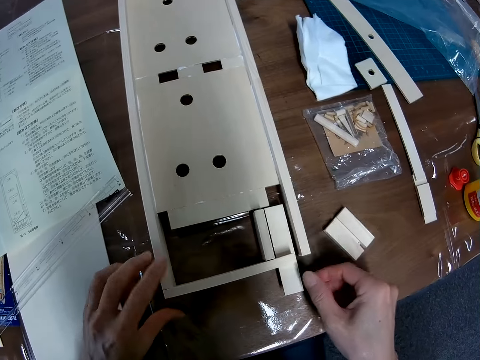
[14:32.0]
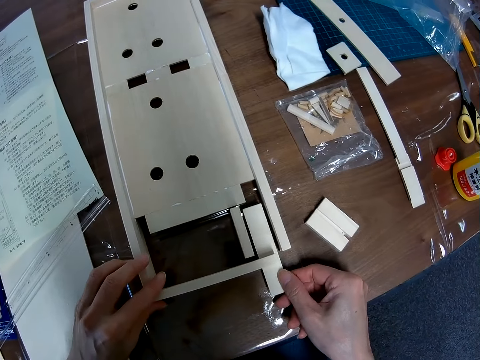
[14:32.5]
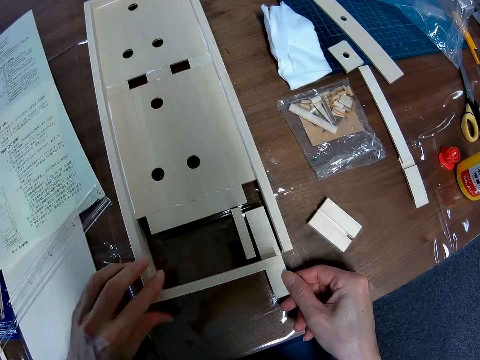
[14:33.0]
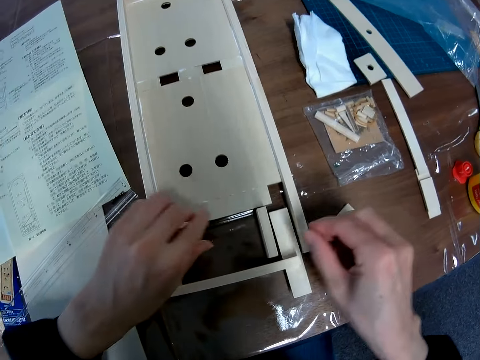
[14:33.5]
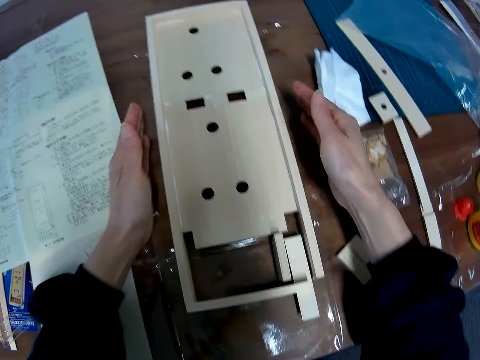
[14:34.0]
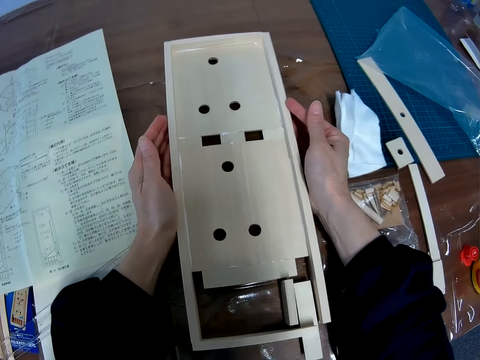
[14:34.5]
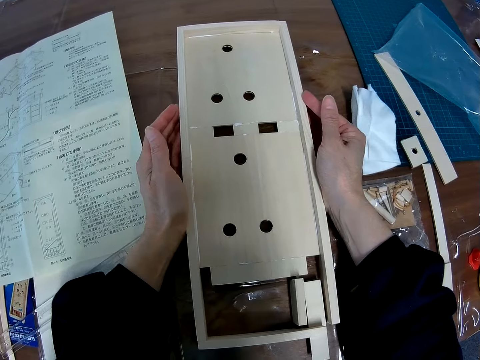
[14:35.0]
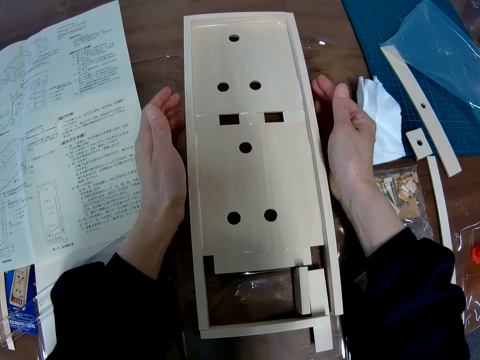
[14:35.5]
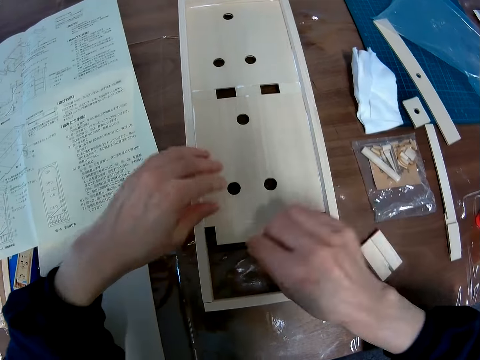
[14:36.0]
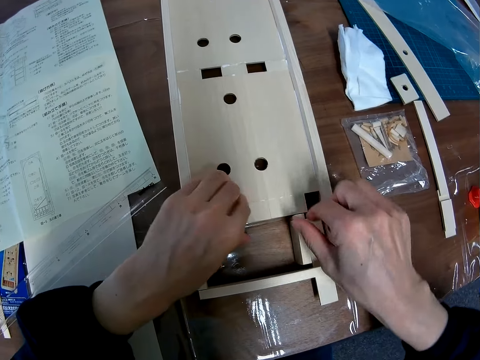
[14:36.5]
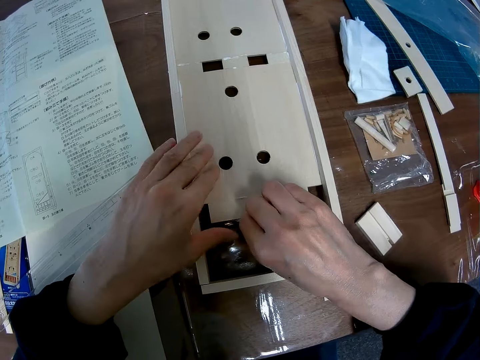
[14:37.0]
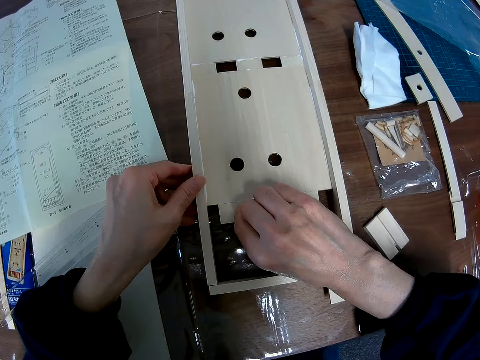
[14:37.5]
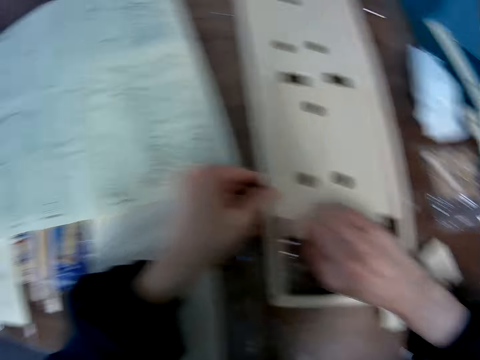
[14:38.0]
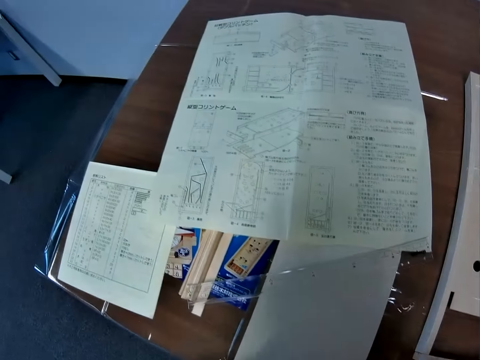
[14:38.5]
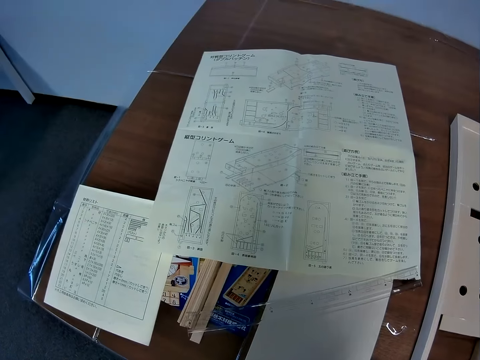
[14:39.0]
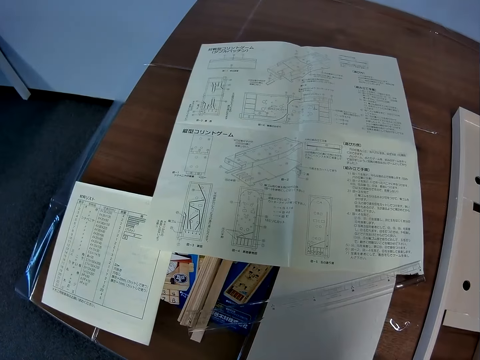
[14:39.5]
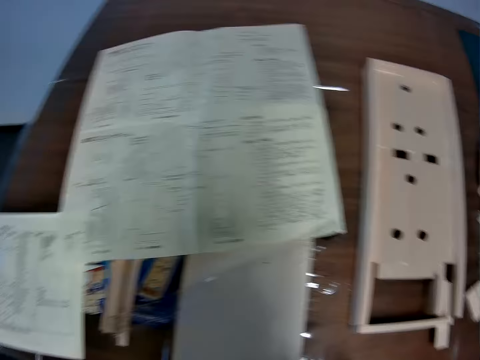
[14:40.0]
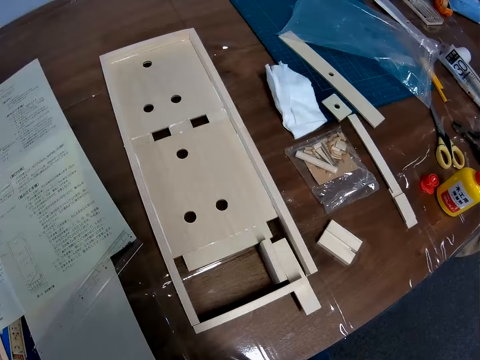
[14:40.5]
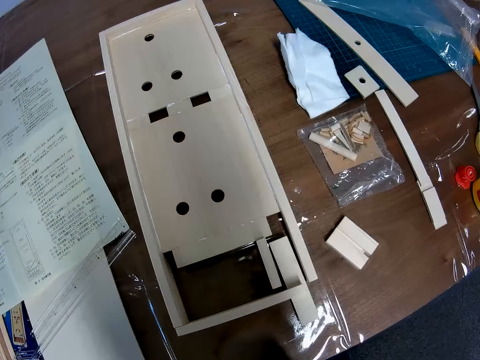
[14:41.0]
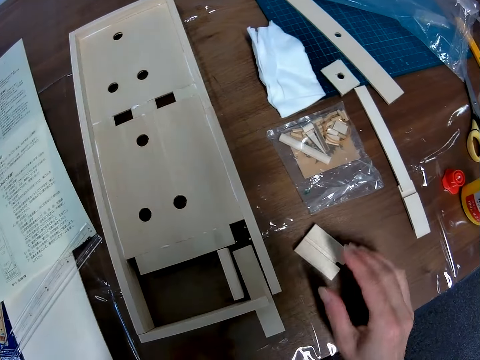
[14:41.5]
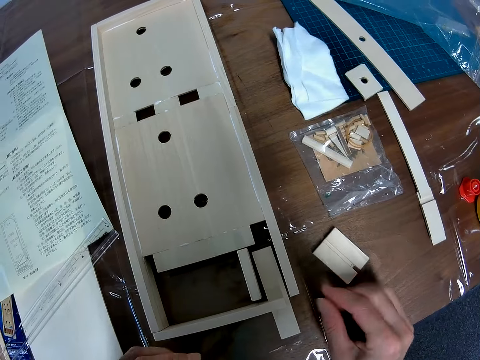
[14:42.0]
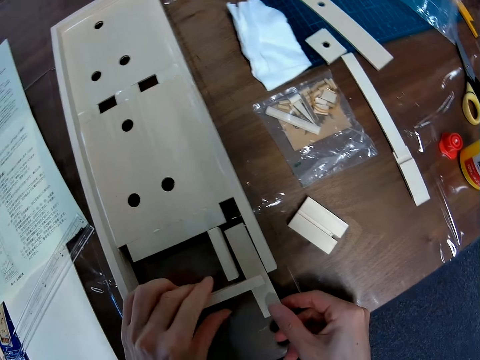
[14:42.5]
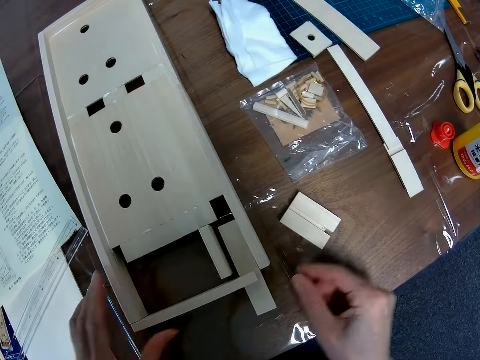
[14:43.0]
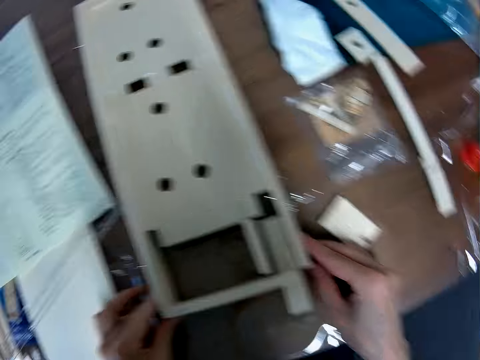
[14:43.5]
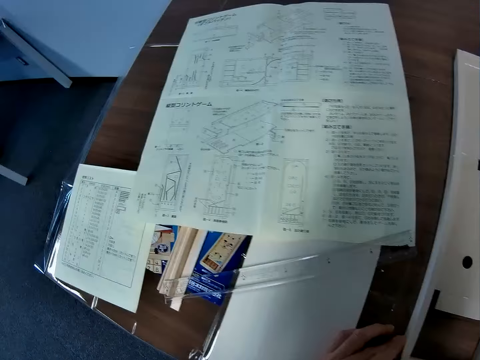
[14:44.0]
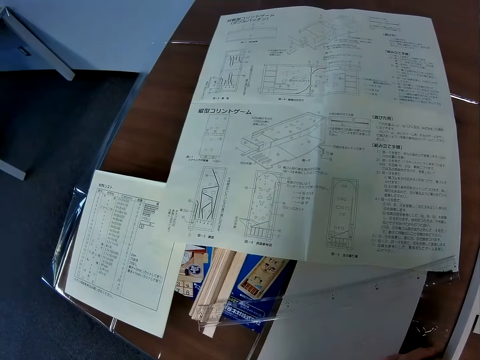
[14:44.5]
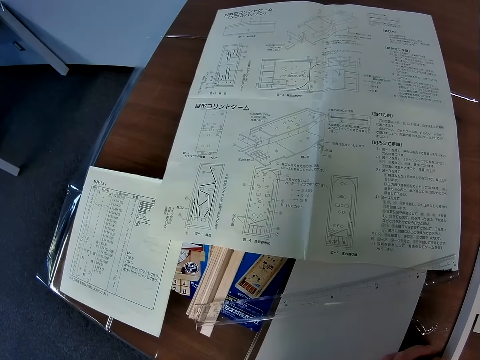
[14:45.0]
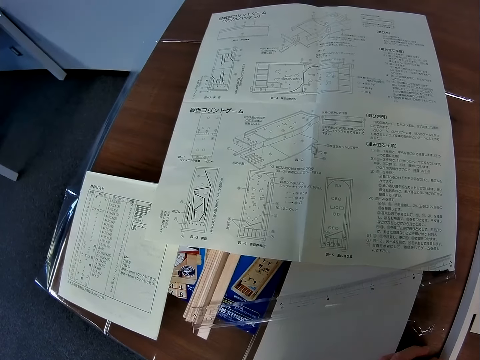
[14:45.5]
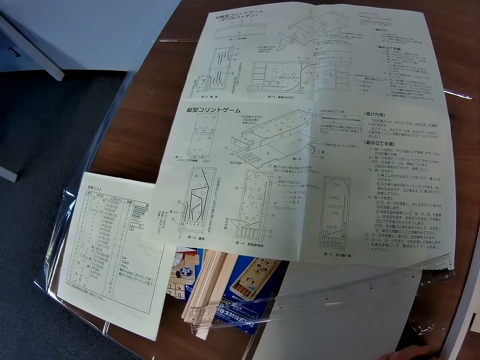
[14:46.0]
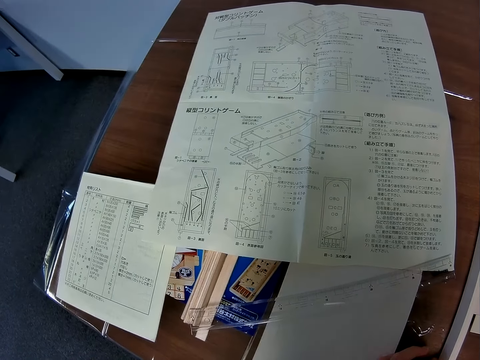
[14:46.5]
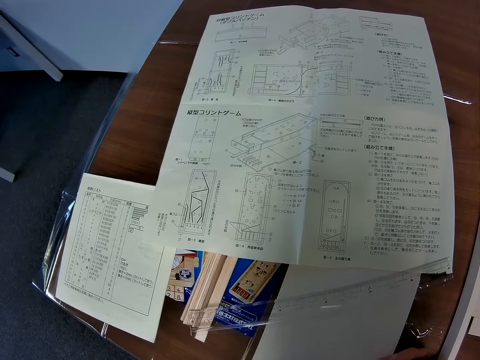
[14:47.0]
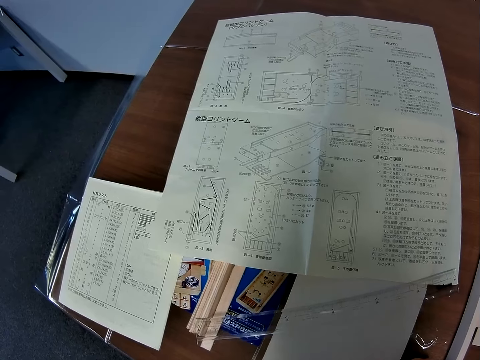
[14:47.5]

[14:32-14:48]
The camera wearer presses the sides of the wooden mechanical model with his hands again. He touches the top of the wooden mechanical model. He scans through the blueprint on the table. He touches the pieces on the table again. He fixes the wood craft. He reads the blueprint on the table.

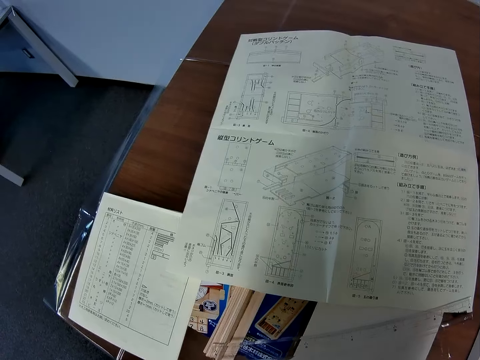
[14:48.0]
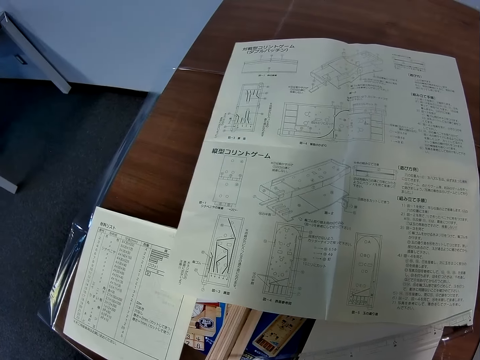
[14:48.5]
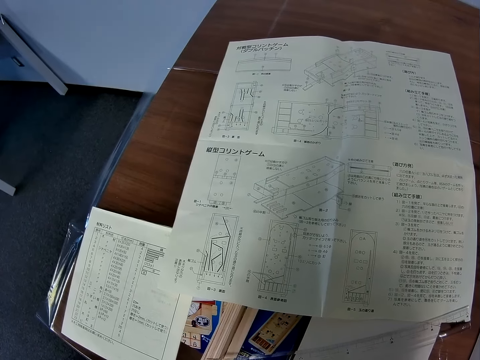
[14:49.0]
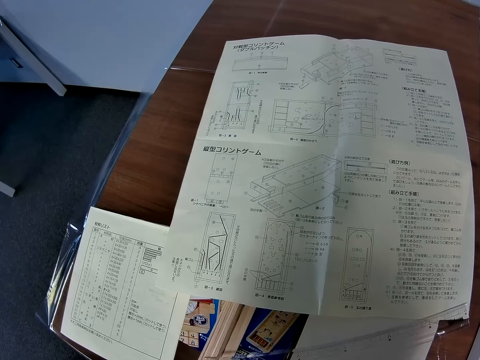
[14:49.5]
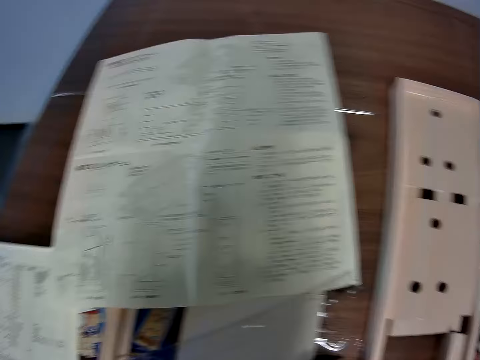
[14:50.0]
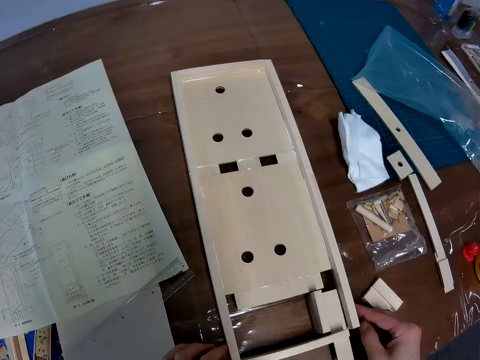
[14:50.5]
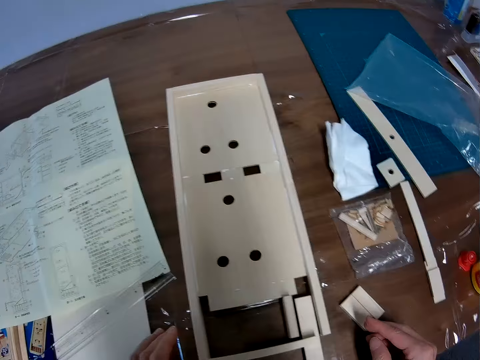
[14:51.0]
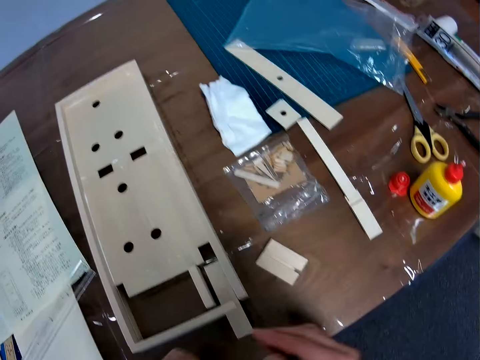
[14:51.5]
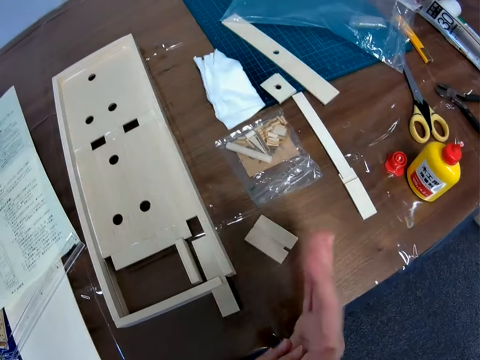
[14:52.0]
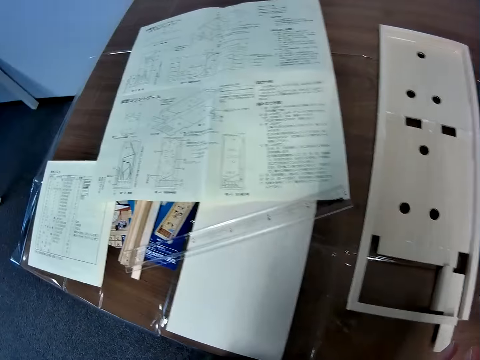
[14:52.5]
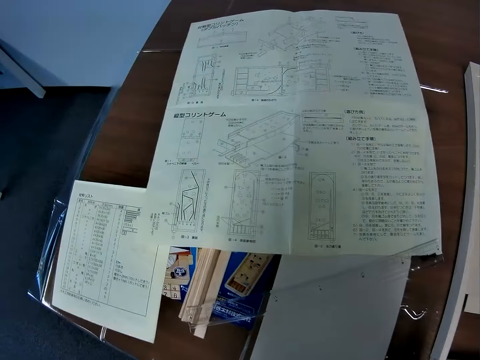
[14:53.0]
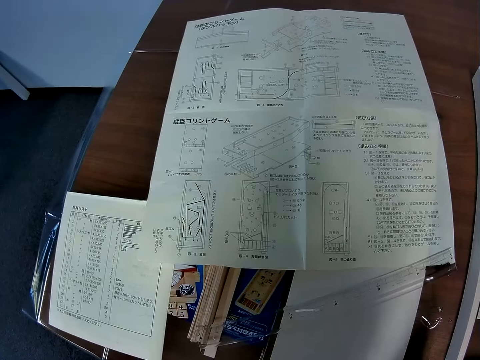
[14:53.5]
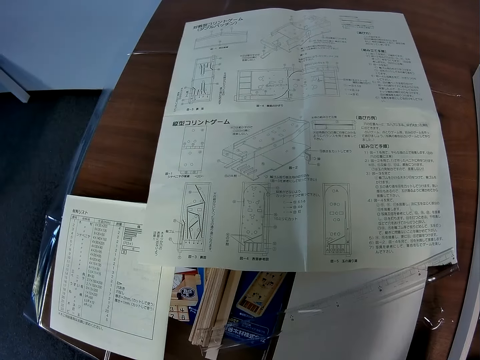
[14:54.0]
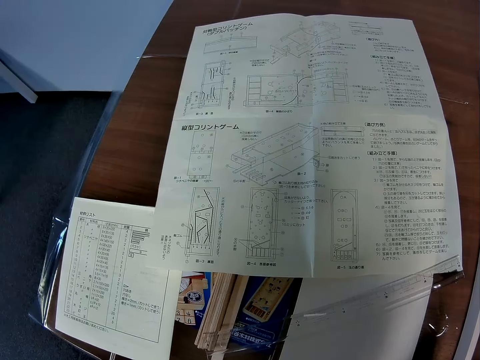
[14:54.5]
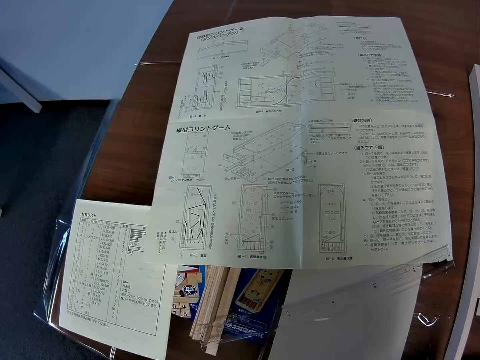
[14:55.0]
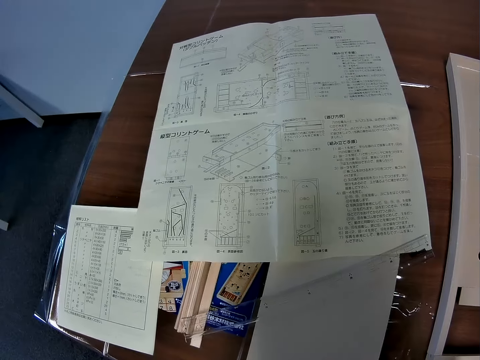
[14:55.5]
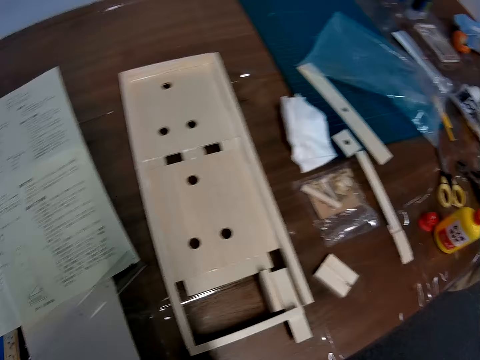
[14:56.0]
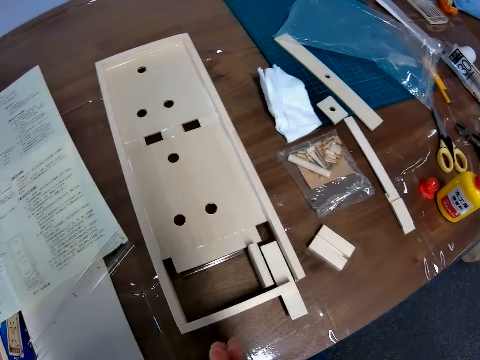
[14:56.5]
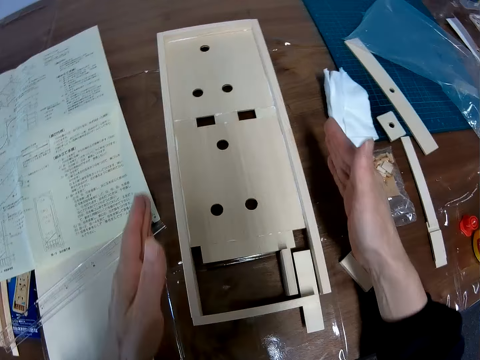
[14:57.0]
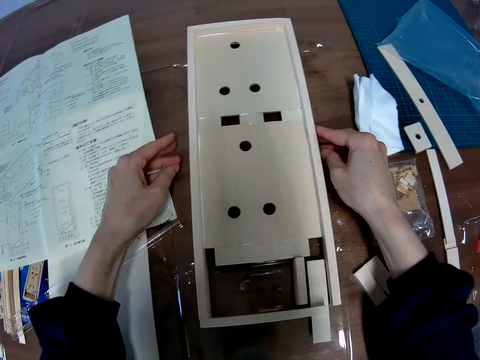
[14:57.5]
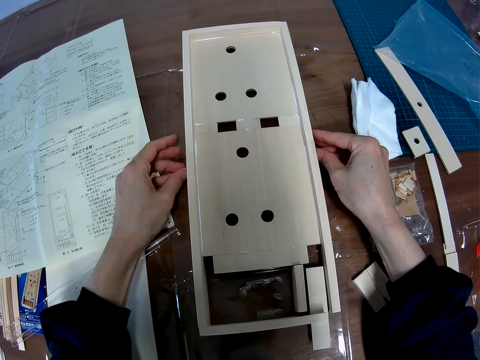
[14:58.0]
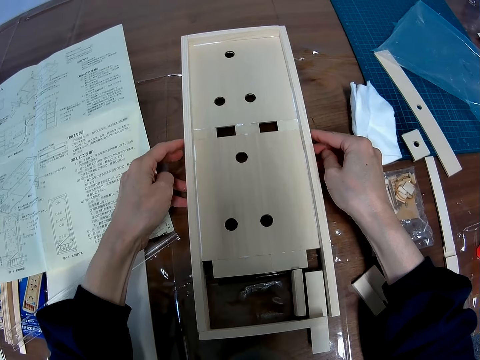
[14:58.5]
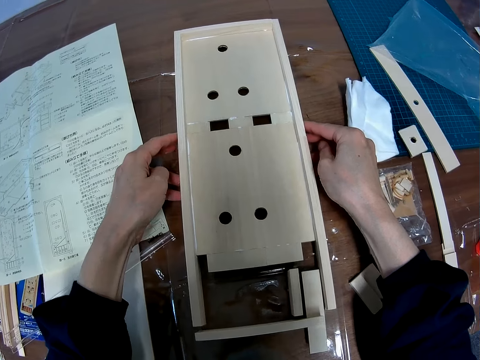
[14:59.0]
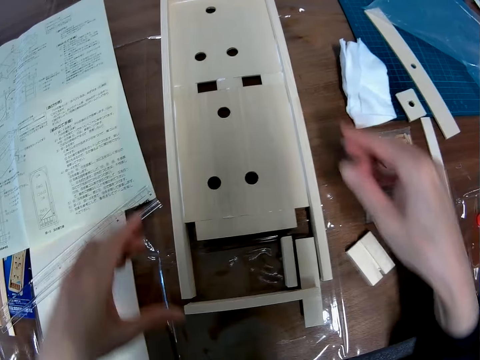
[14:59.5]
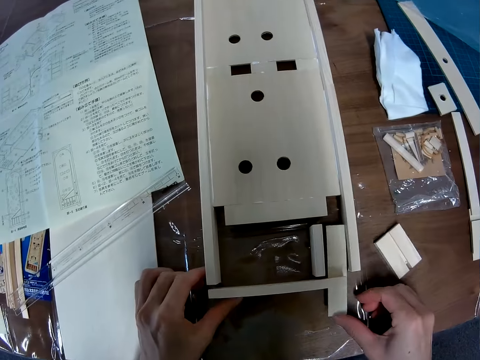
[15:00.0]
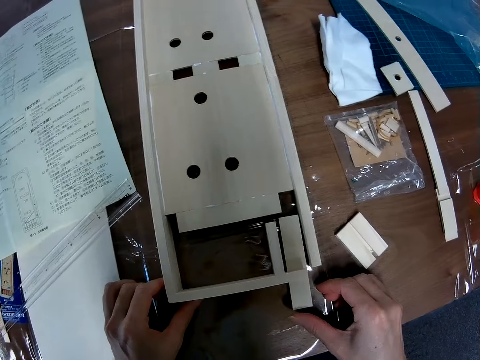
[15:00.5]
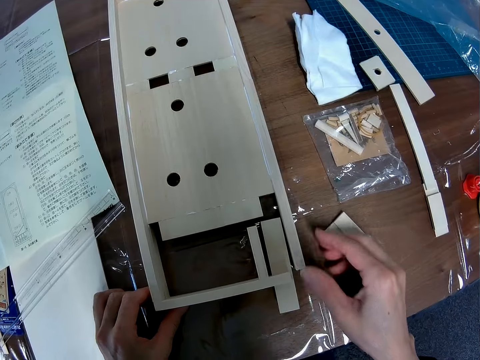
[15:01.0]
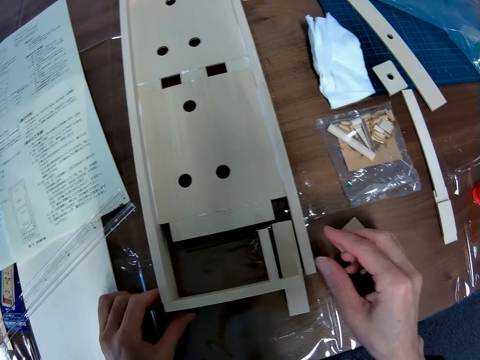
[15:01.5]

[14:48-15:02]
The camera wearer rubs his hands together. He reads the blueprint on the table. He moves the wooden mechanical model with his hands. He fixes the wood craft. He touches the pieces with his hands.
